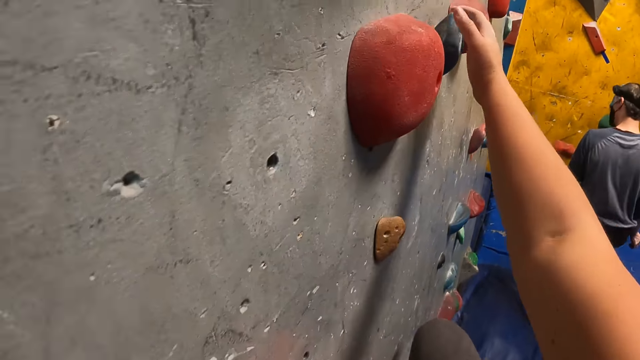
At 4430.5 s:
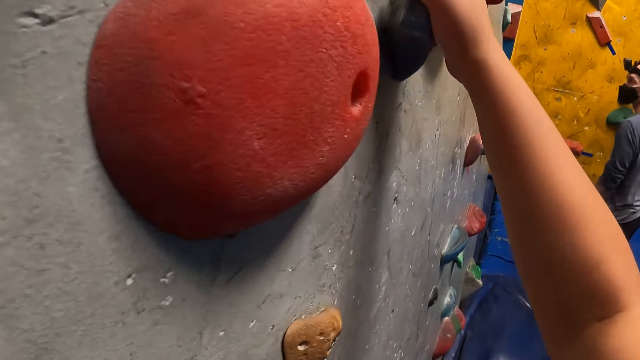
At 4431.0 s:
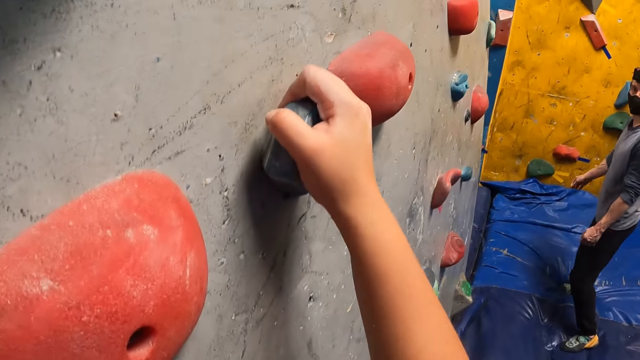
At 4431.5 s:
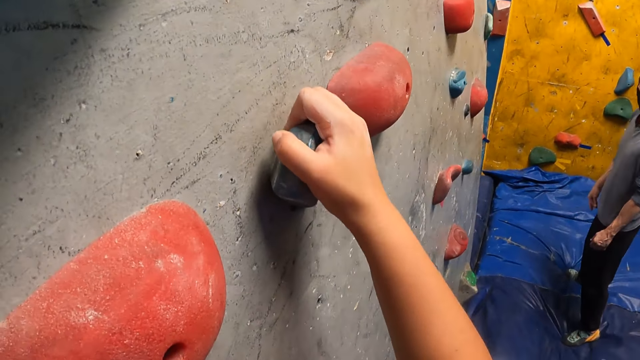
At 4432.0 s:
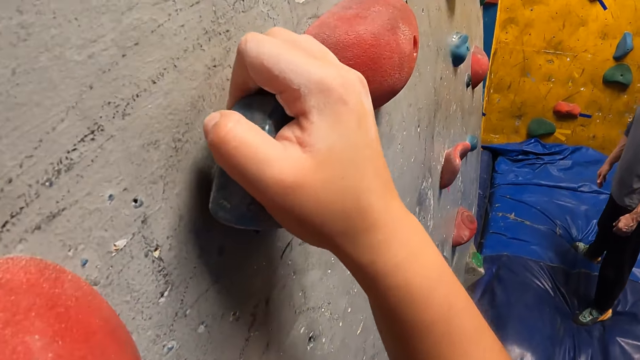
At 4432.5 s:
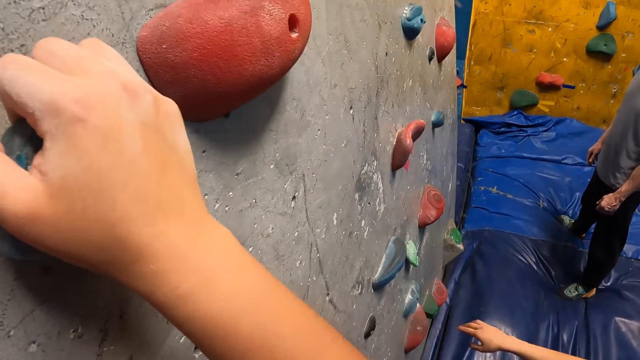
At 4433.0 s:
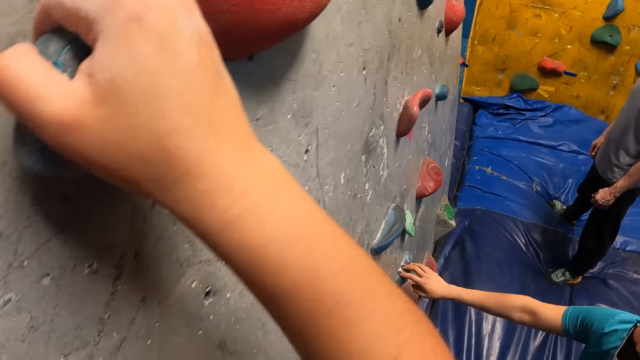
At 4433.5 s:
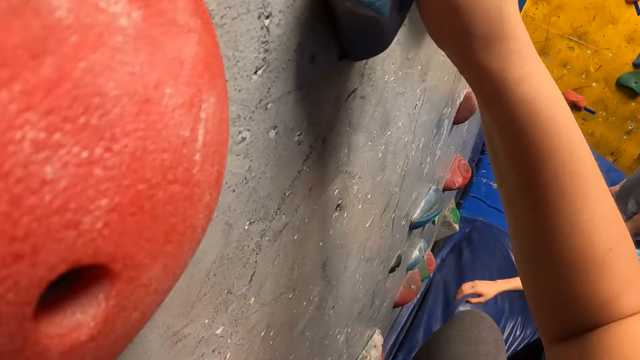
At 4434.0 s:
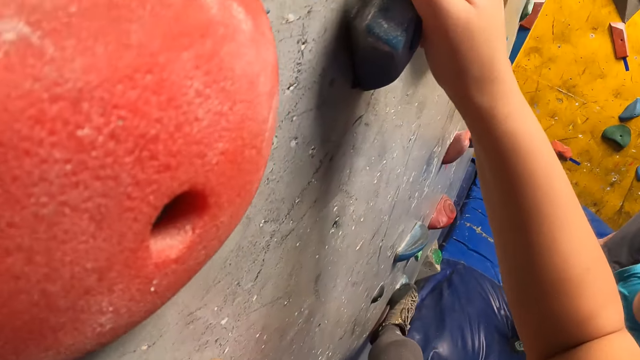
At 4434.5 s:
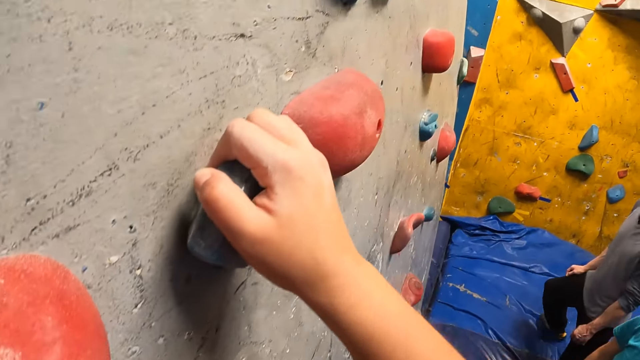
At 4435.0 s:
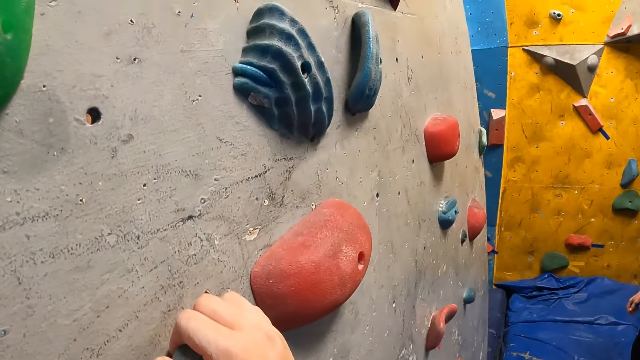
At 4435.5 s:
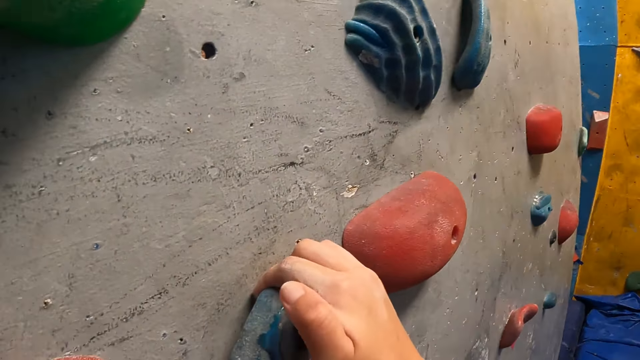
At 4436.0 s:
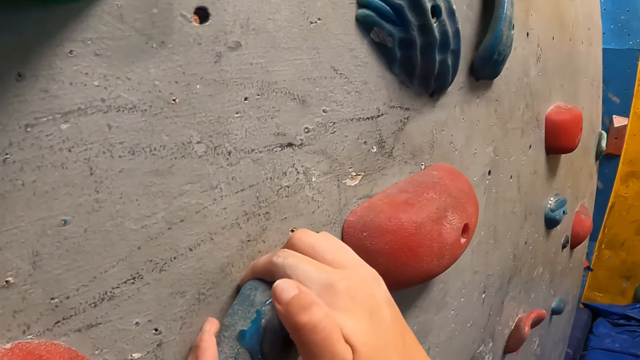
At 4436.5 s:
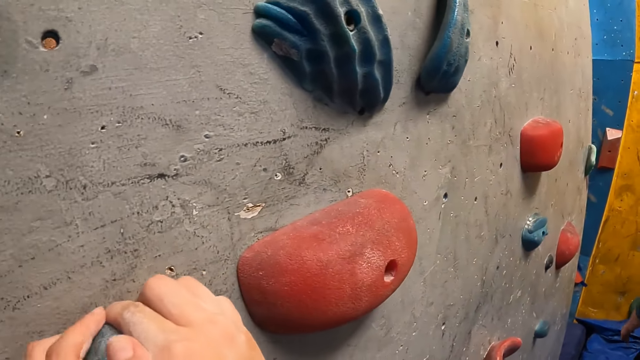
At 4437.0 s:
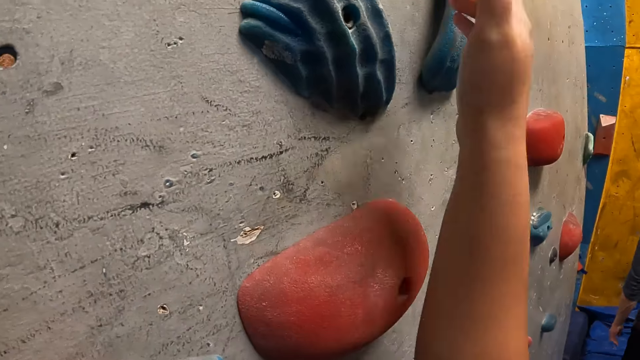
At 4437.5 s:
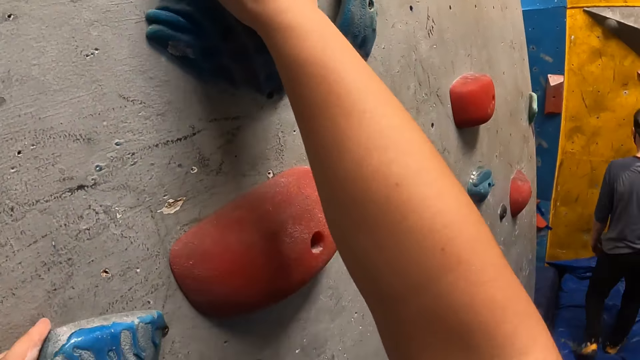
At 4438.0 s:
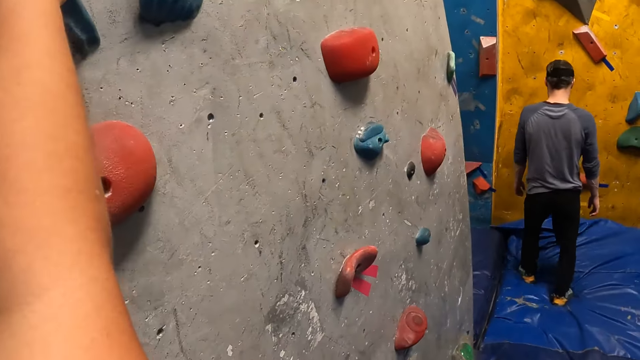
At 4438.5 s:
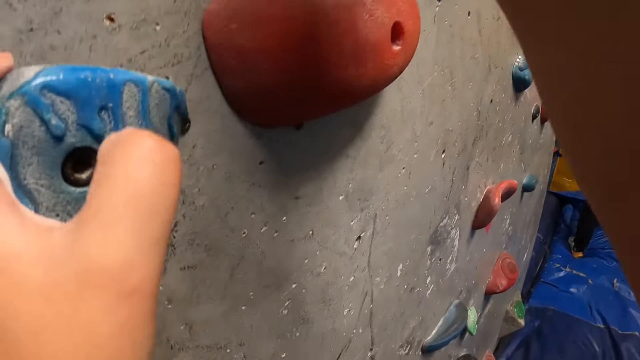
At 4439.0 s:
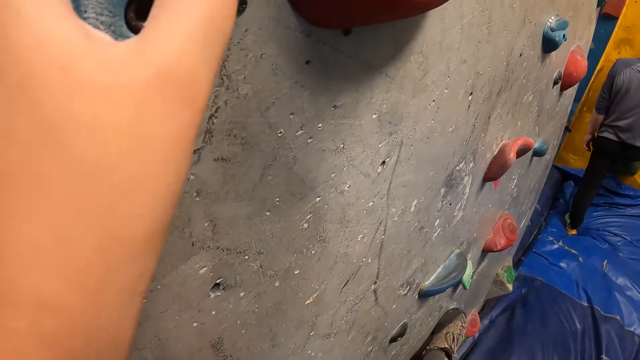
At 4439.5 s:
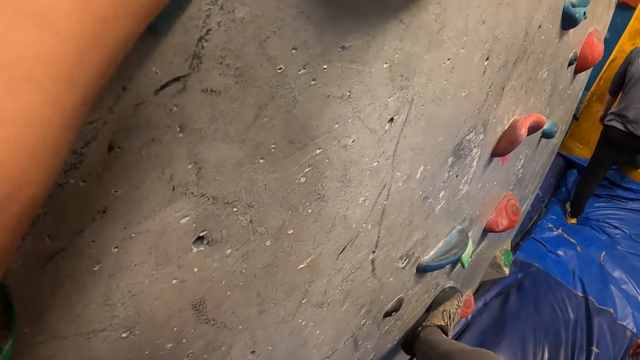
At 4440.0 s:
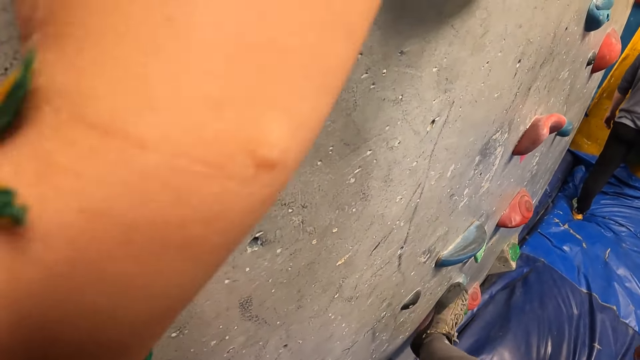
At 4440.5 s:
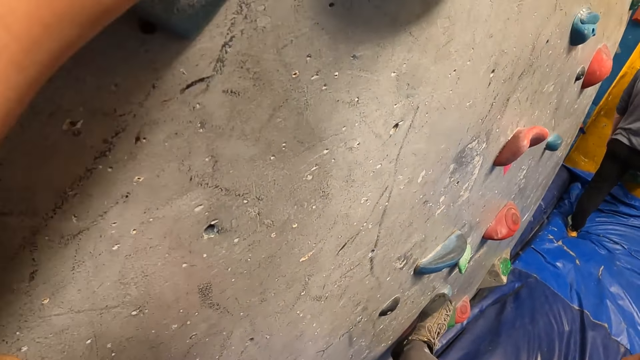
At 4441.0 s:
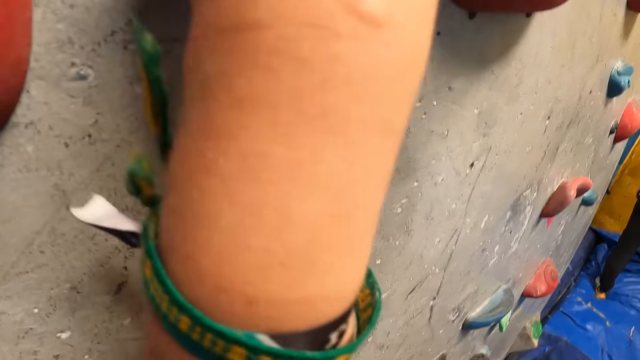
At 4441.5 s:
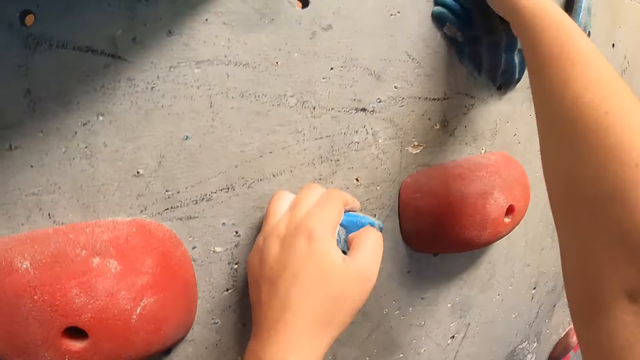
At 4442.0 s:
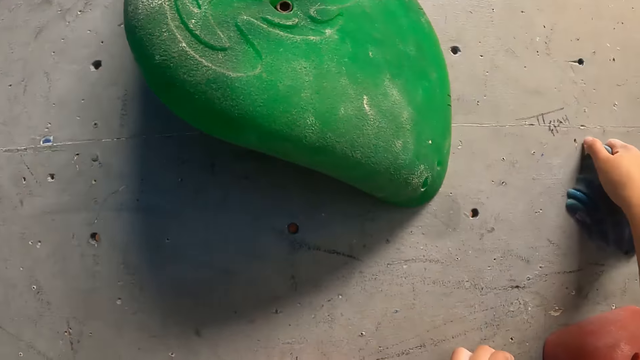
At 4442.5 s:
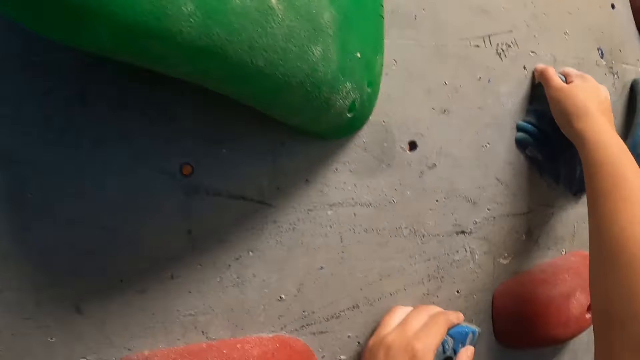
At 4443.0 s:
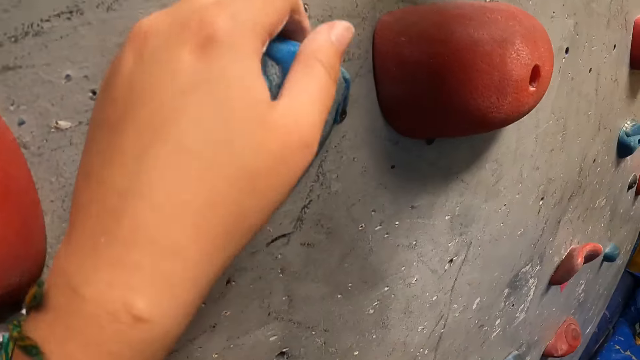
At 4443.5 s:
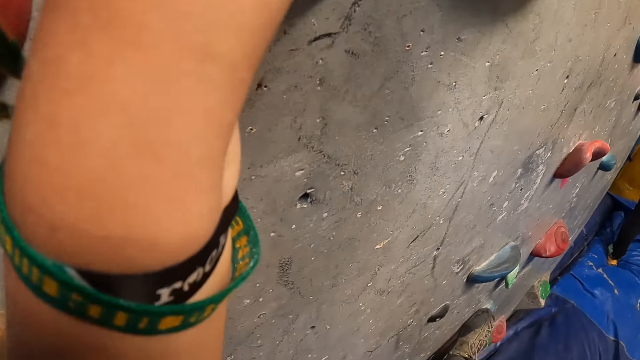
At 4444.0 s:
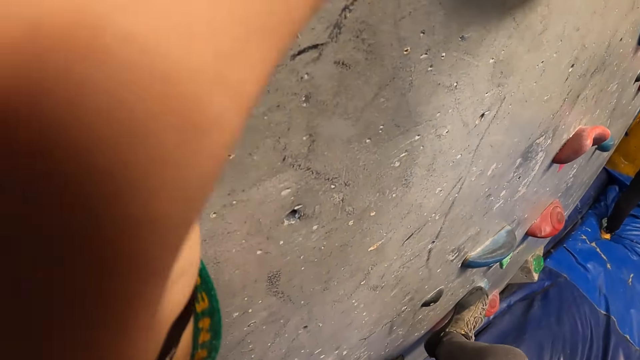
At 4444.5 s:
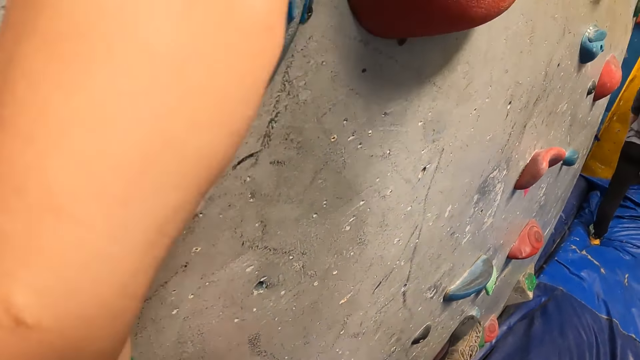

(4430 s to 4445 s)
The woman touches a bouldering hold with her right hand. A man steps on a bouldering hold with his right leg. The man fidgets. The camera wearer climbs the rock wall.

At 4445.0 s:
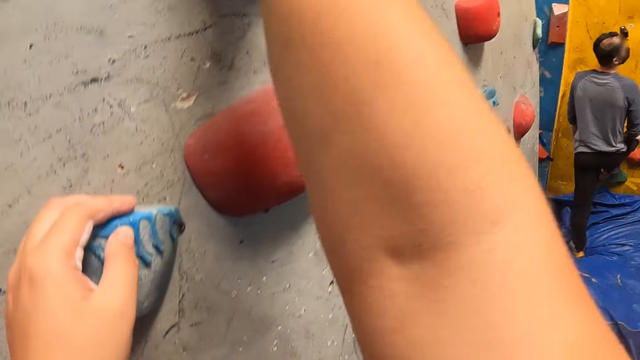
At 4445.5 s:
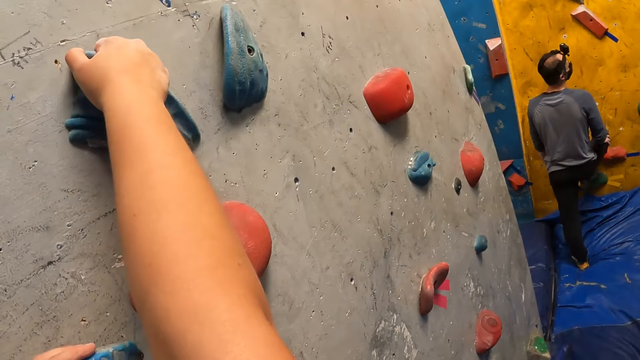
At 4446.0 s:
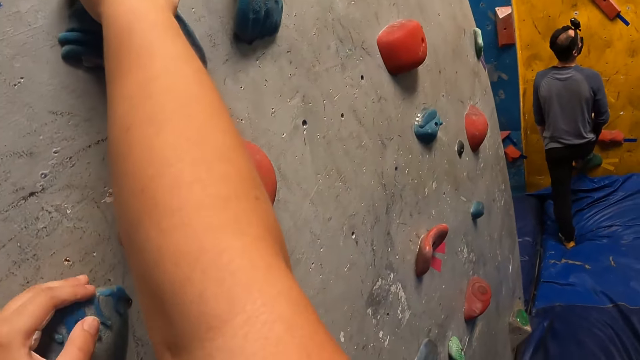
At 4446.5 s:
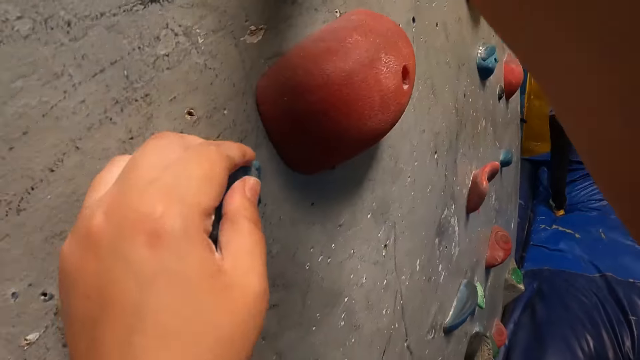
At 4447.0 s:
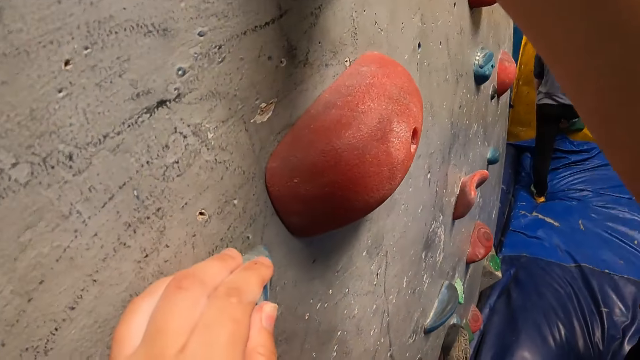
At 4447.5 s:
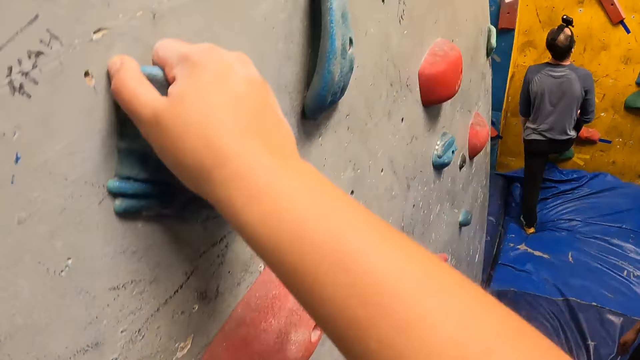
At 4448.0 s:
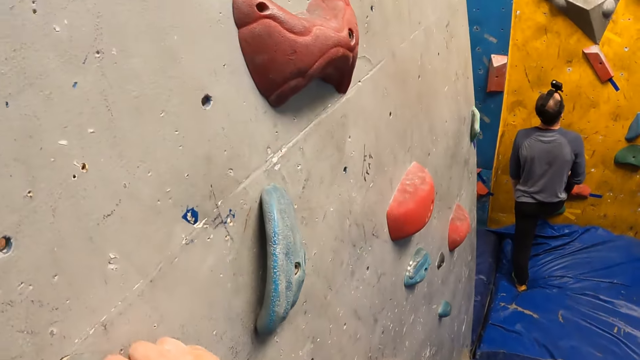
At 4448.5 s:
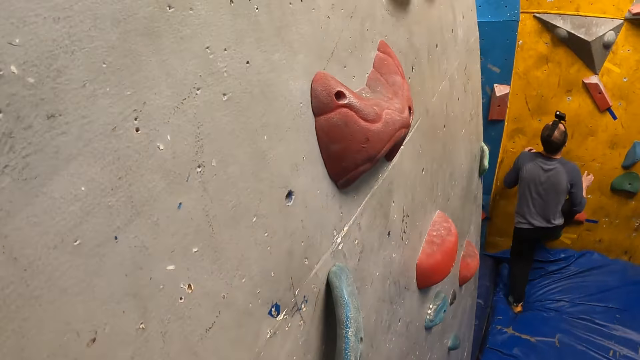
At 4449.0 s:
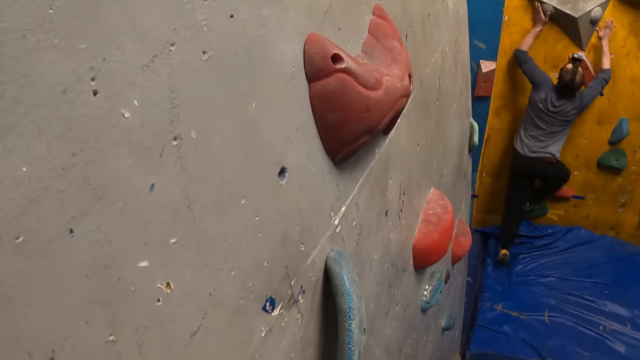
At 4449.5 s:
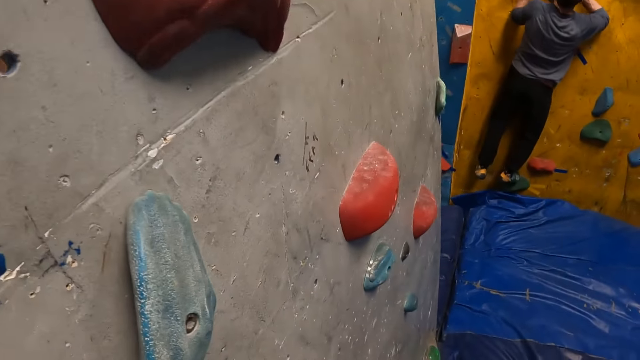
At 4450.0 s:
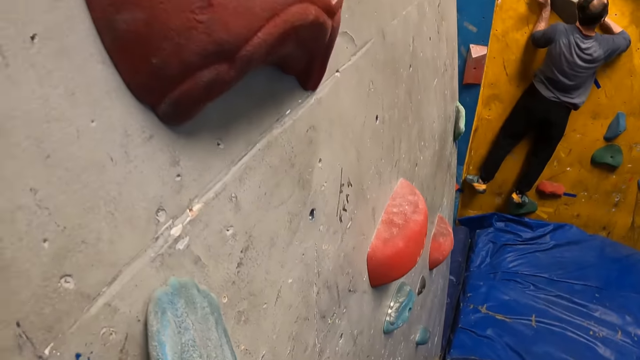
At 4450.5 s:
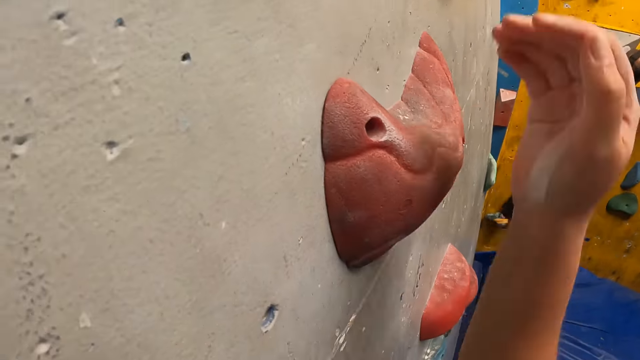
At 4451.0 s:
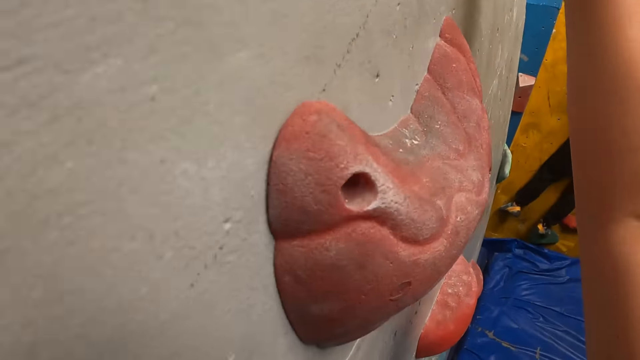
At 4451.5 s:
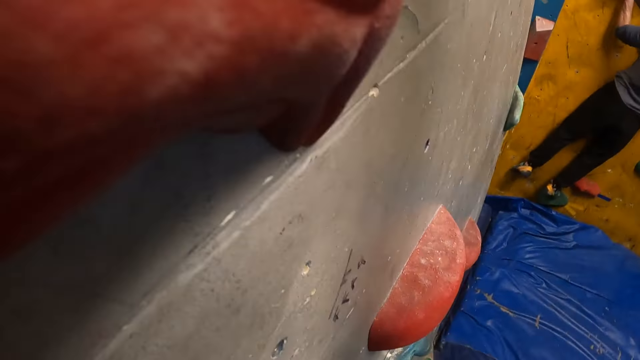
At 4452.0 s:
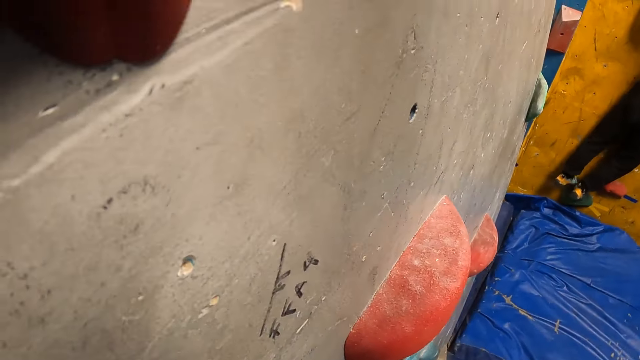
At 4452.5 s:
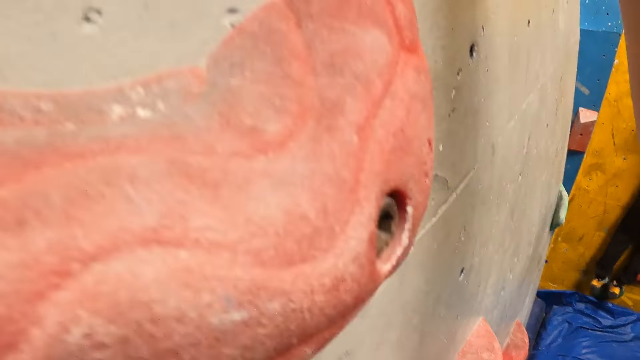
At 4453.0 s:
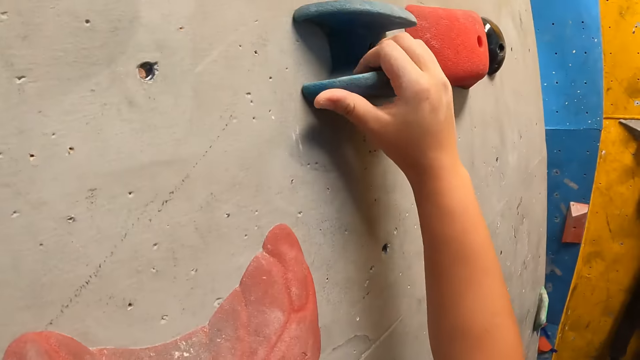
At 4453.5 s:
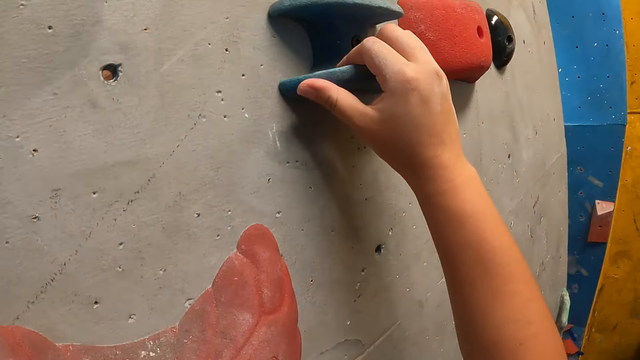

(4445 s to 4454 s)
The man climbs on the bouldering wall with both hands. The camera wearer climbs the rock wall.
